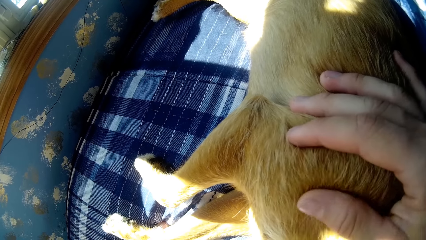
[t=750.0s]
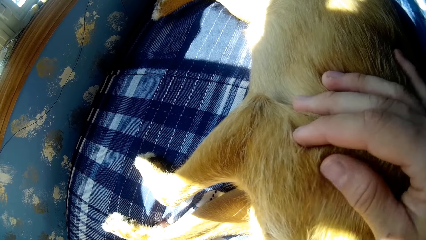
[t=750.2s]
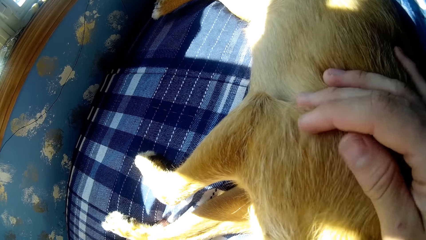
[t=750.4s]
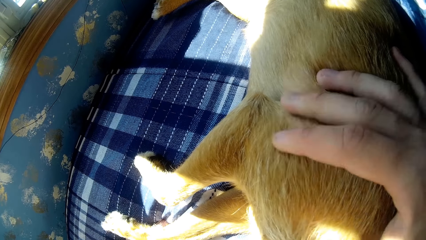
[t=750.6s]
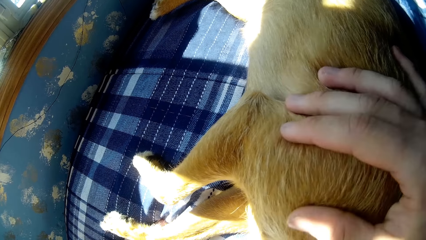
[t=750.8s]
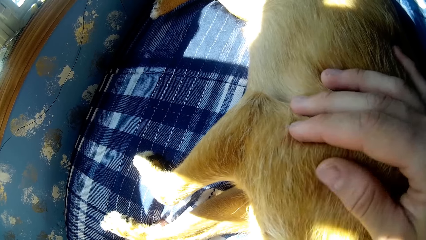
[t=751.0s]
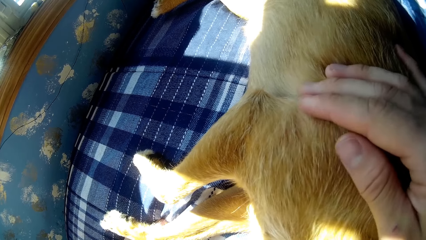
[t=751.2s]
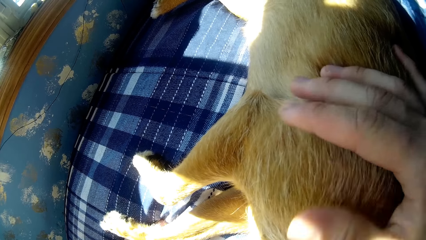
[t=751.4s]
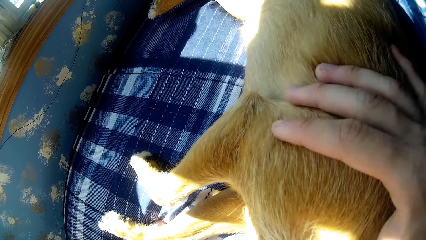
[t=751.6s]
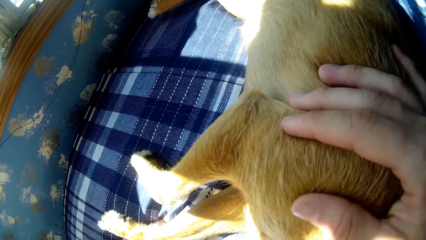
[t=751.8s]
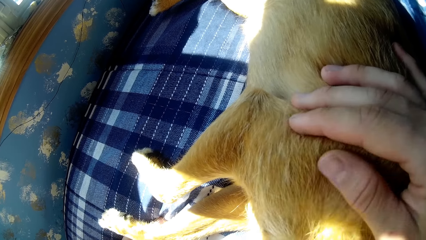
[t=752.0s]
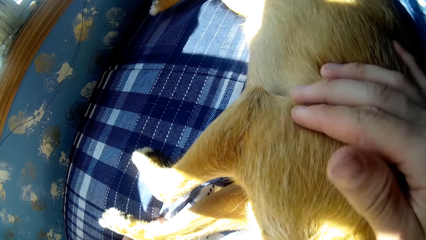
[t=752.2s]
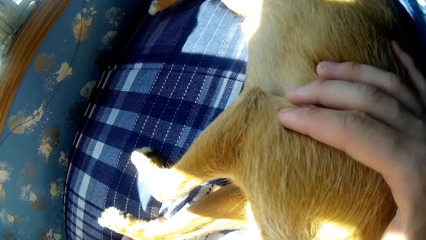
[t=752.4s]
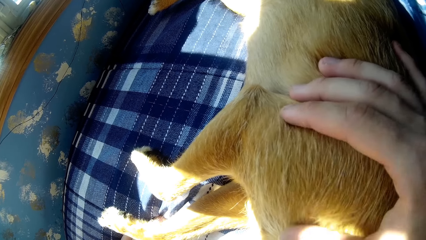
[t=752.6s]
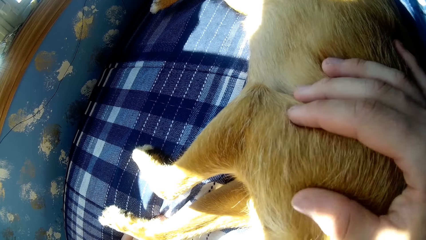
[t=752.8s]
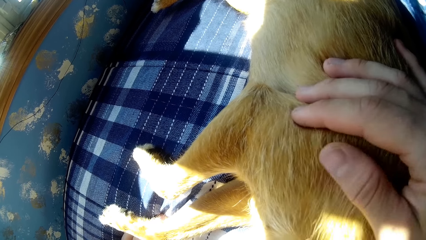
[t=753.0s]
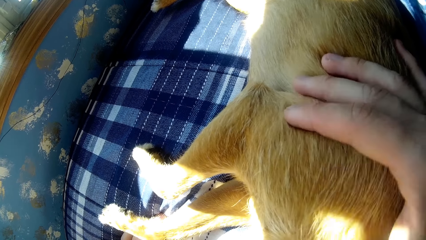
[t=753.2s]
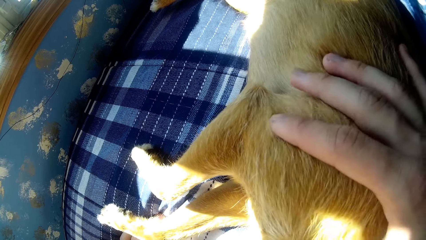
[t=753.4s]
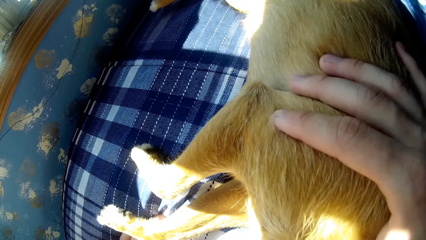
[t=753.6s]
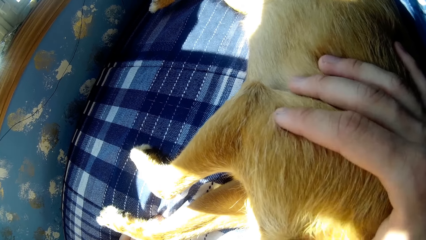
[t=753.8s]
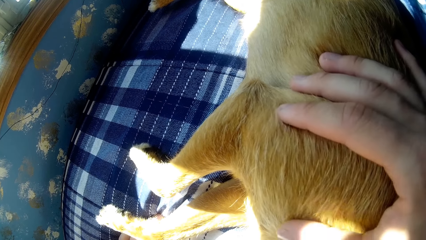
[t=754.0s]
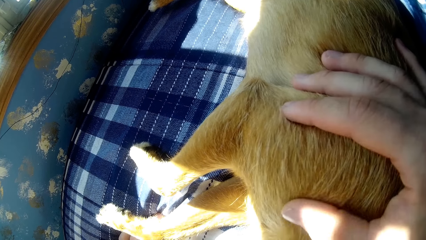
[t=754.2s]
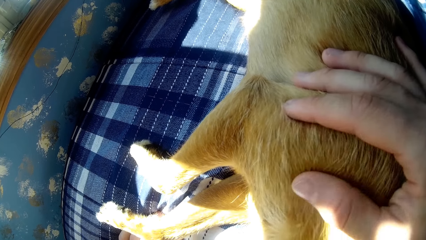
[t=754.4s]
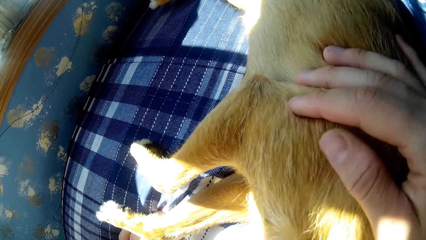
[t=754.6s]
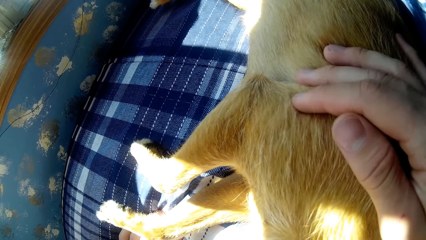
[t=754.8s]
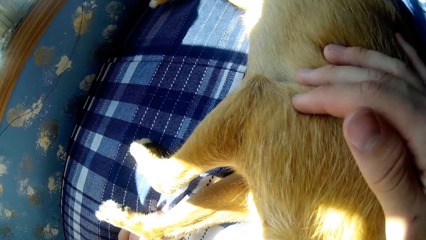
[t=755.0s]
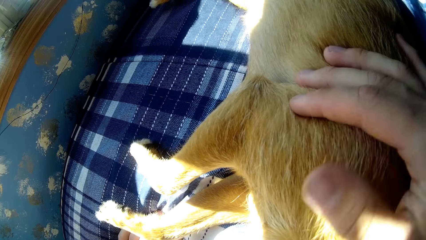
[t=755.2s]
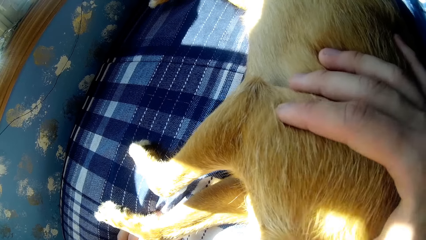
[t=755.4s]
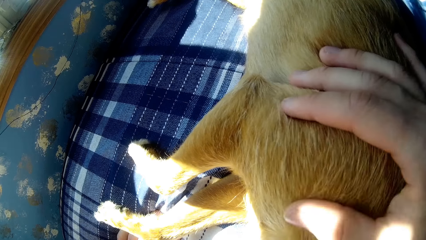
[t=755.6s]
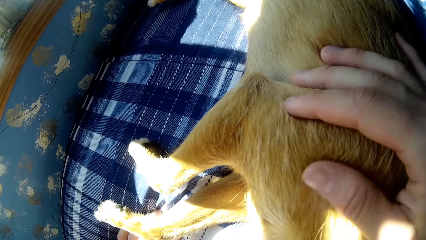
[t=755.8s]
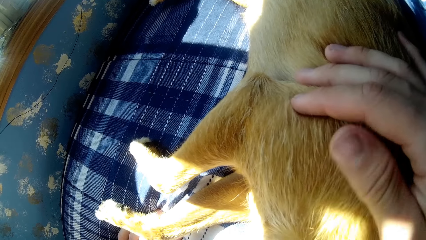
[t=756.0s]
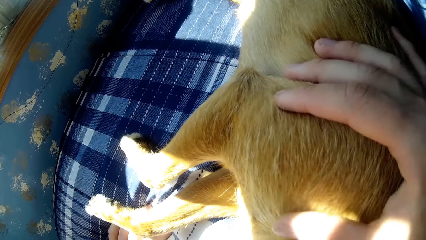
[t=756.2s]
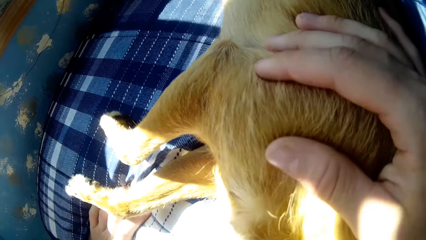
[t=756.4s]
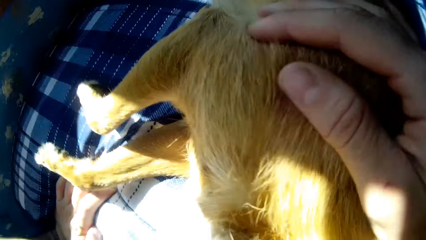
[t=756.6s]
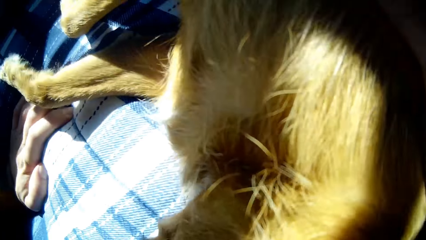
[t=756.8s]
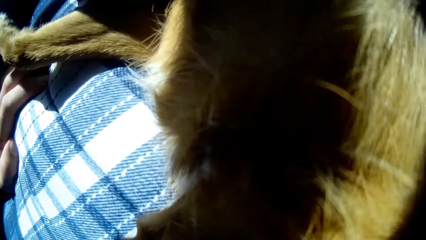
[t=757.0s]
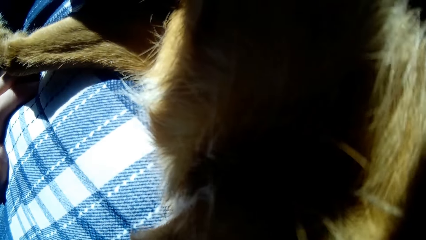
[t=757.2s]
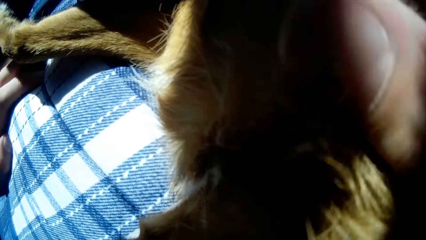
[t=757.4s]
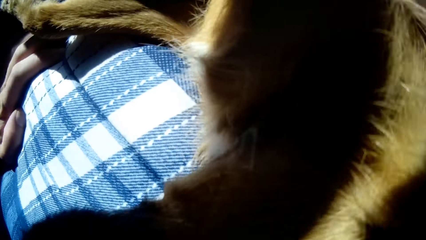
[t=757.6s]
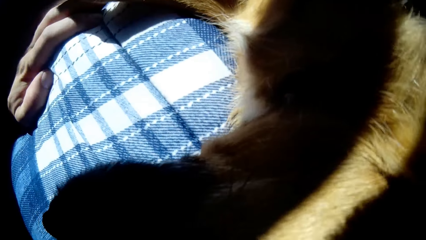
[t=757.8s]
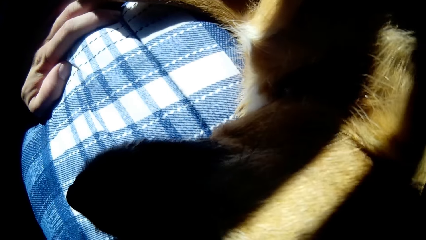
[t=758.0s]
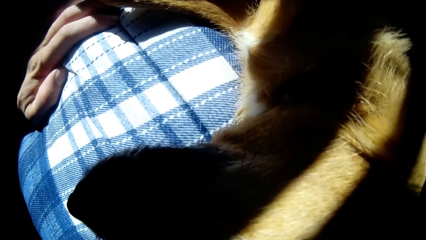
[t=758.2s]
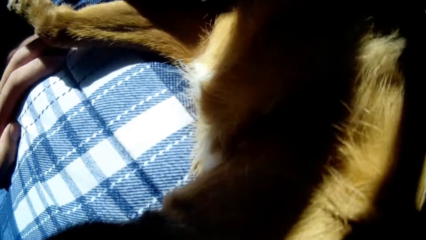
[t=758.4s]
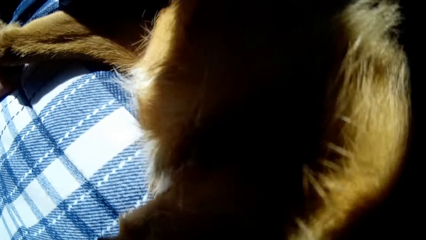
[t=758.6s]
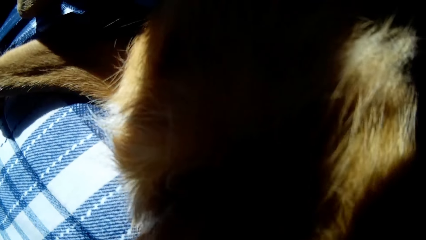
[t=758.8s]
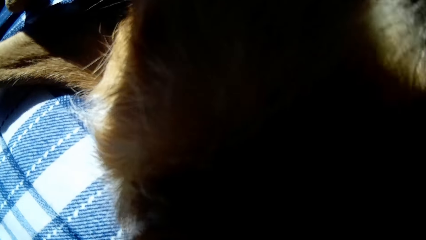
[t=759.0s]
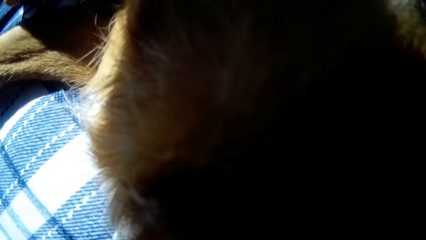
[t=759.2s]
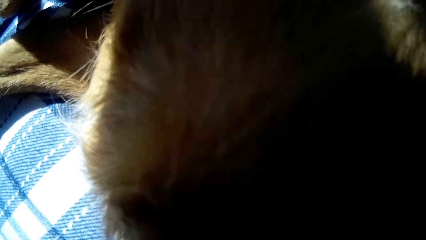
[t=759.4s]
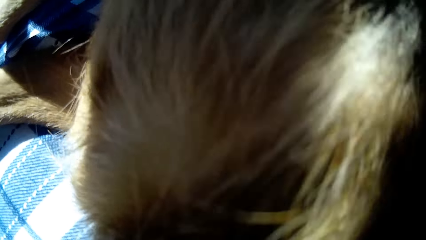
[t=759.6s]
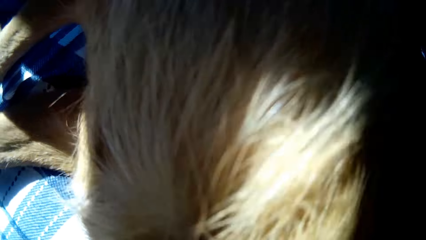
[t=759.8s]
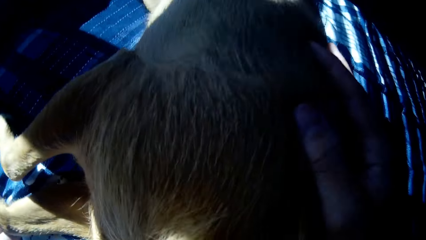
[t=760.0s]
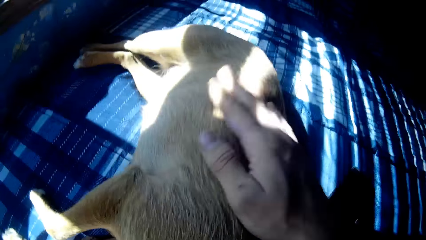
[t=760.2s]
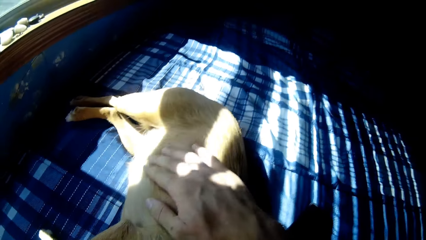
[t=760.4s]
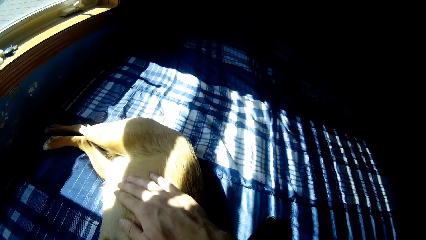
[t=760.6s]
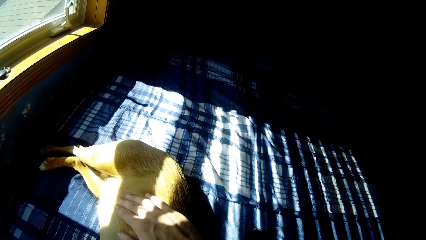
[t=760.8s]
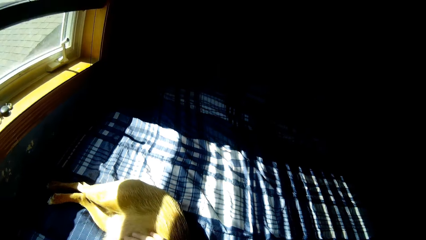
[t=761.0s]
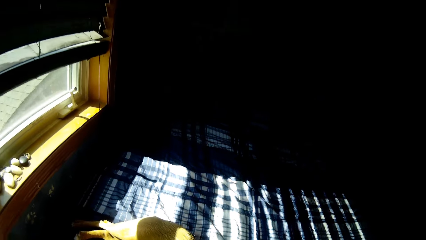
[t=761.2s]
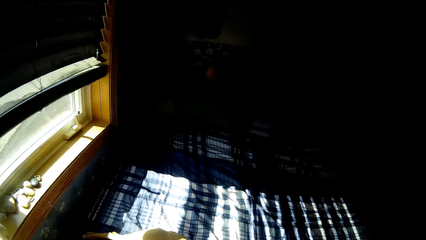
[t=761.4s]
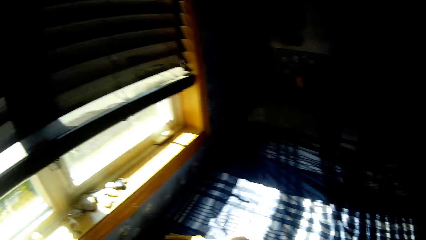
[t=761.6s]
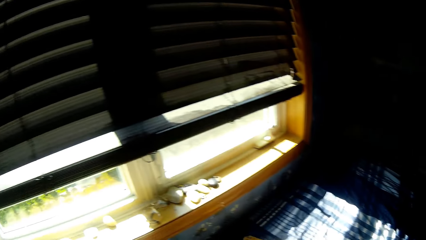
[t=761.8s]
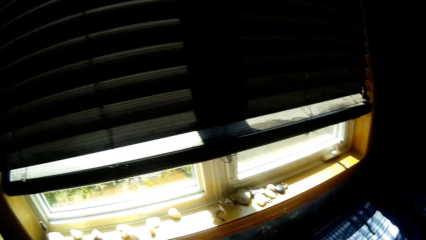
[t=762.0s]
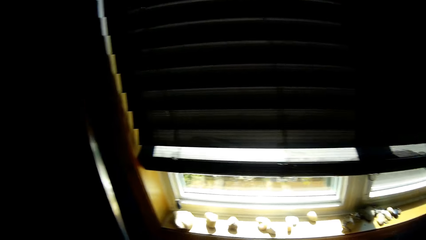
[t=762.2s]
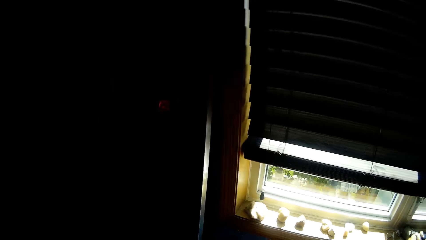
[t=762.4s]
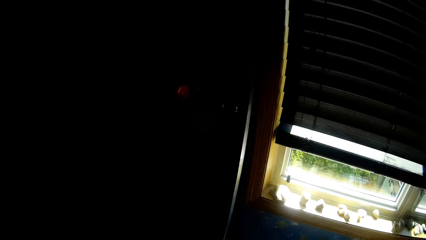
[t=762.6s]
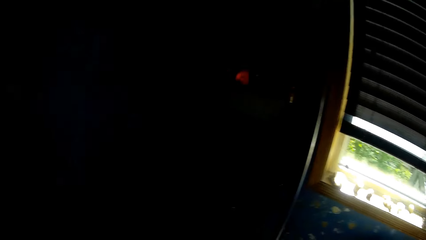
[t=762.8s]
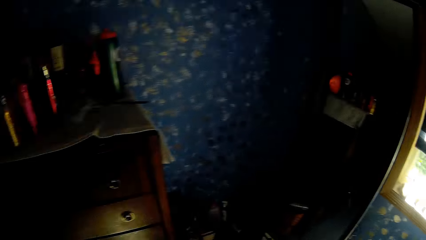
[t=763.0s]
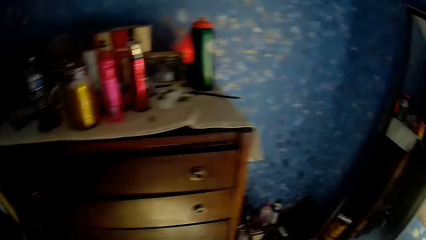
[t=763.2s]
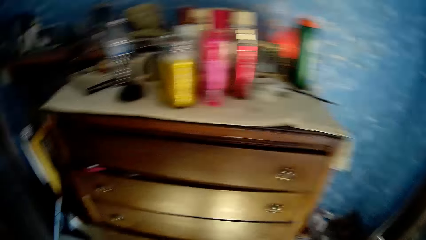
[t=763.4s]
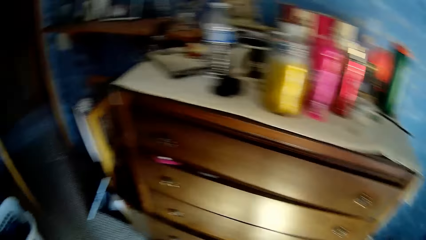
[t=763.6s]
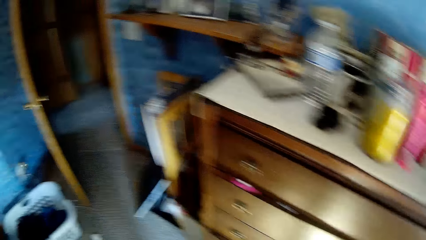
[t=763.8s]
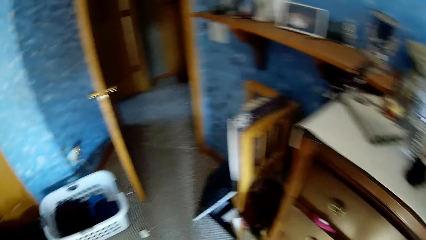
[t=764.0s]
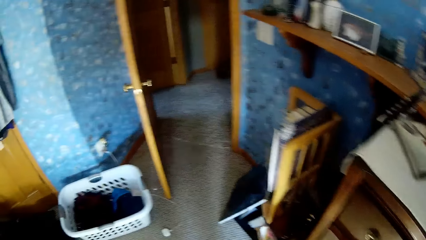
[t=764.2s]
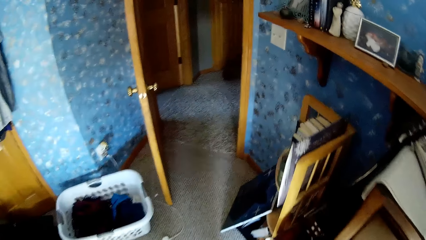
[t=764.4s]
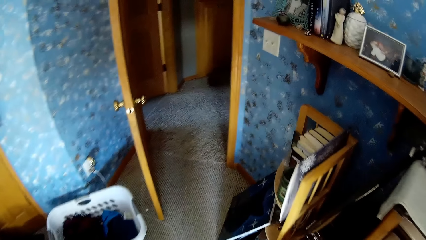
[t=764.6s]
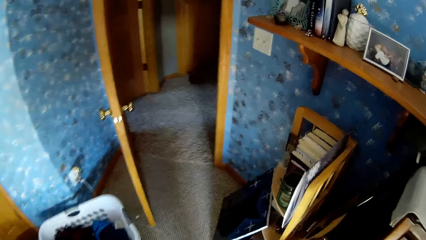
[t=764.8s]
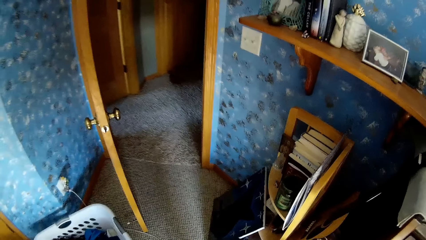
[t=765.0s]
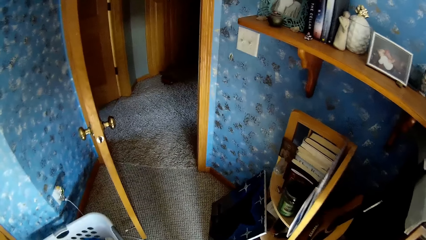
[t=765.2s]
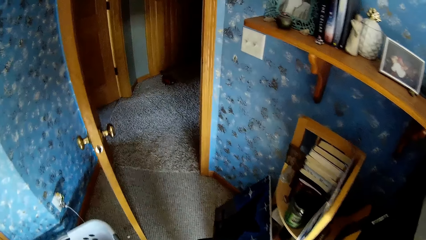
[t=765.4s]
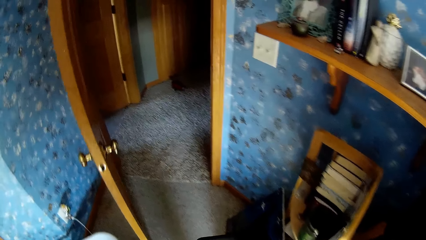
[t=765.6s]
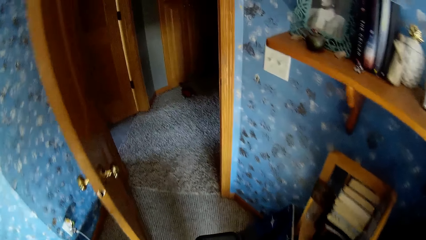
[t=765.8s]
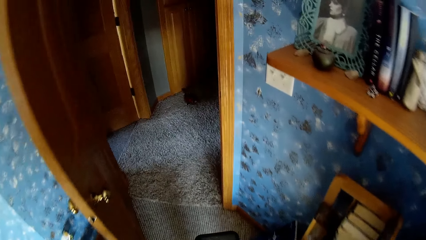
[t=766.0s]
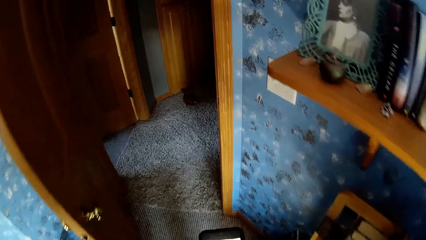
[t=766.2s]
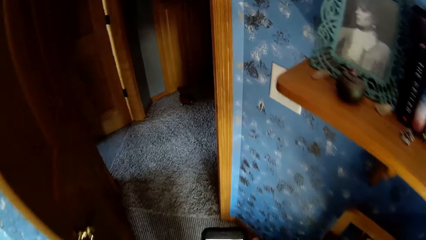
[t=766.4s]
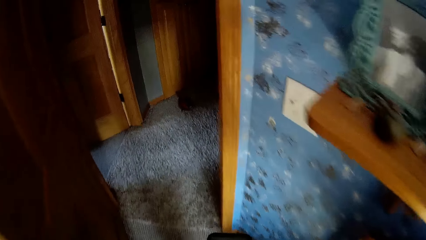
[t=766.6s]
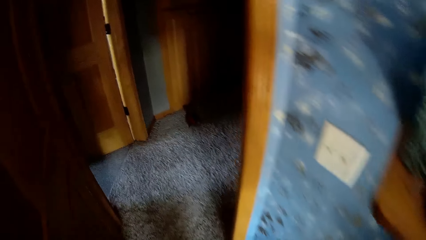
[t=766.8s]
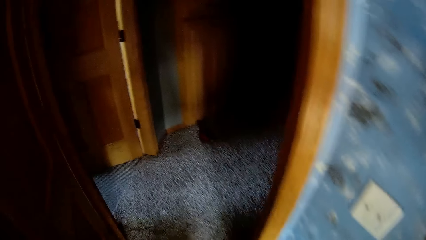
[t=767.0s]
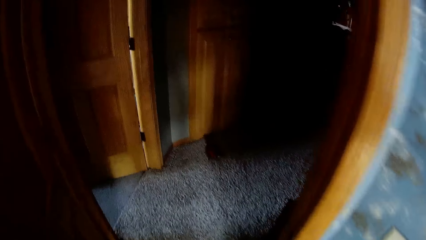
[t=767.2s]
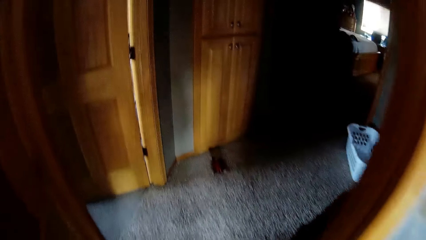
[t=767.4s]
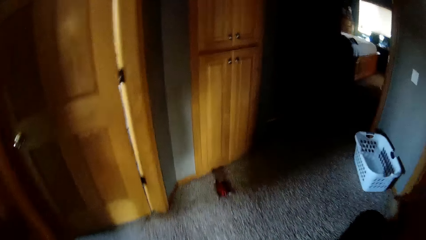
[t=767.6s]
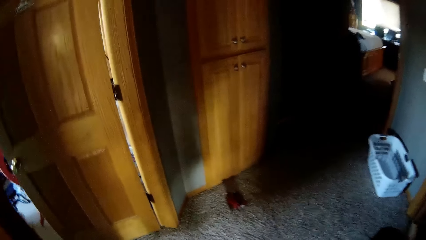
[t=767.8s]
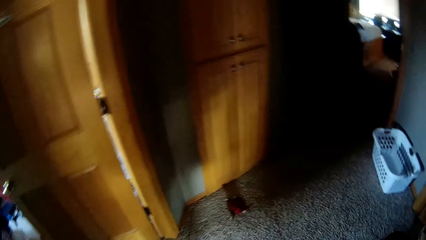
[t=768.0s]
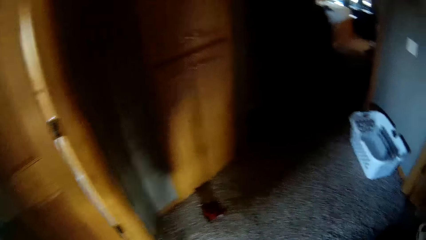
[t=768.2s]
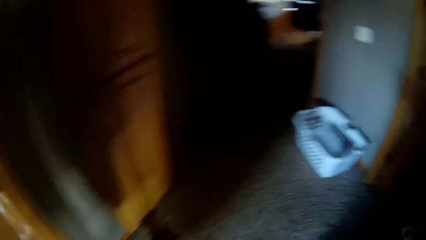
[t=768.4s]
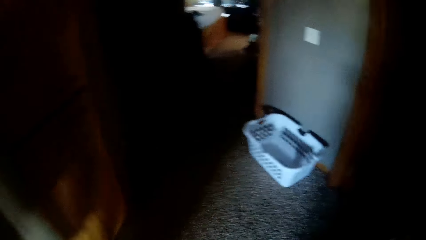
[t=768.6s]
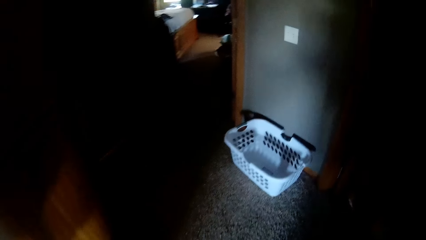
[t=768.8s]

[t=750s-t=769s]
The camera wearer touches the dog. They stand up and walk.
